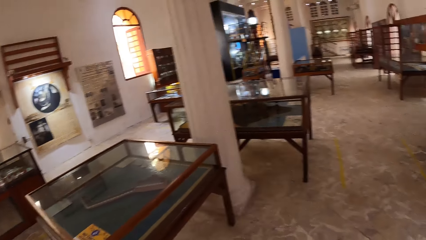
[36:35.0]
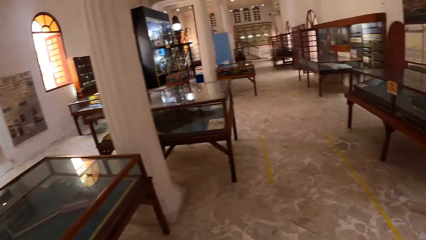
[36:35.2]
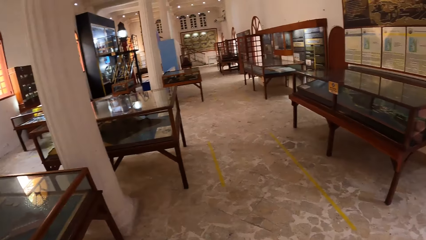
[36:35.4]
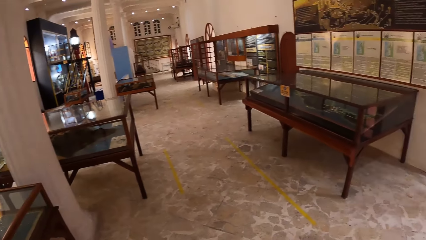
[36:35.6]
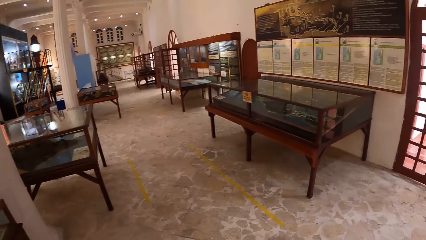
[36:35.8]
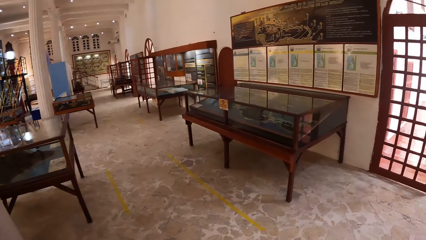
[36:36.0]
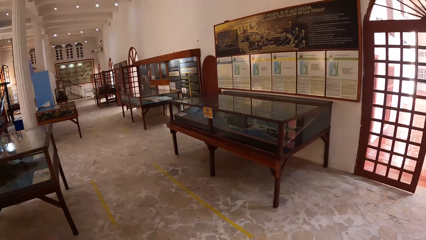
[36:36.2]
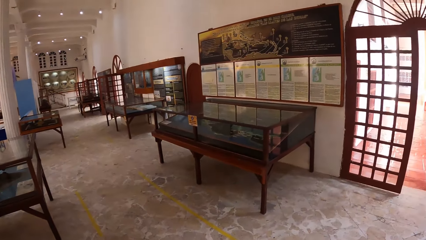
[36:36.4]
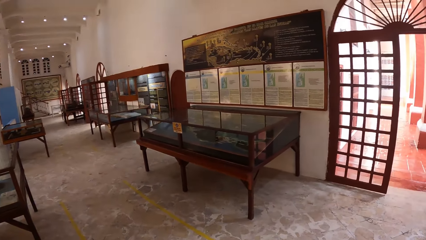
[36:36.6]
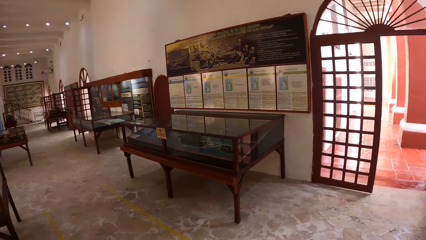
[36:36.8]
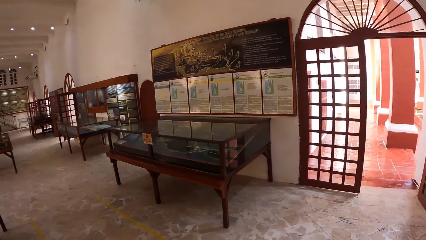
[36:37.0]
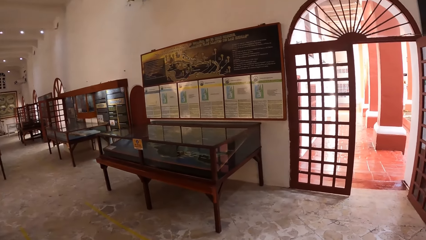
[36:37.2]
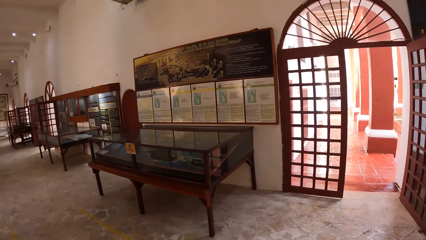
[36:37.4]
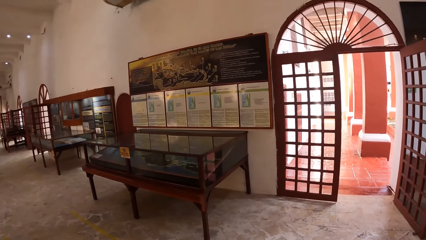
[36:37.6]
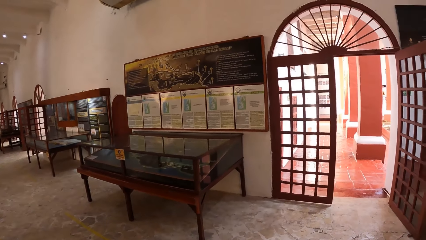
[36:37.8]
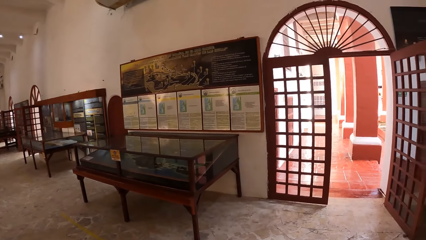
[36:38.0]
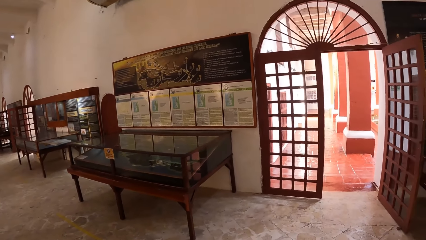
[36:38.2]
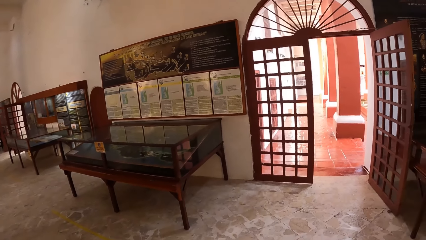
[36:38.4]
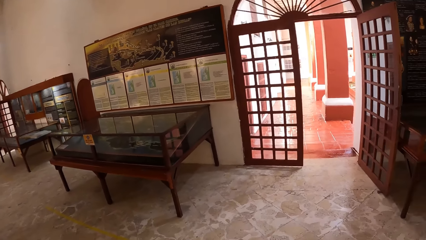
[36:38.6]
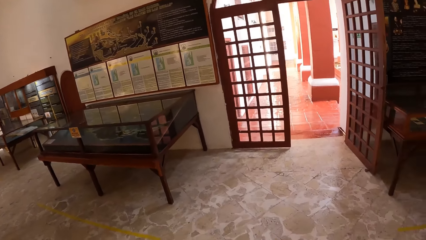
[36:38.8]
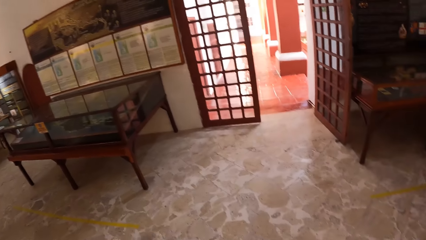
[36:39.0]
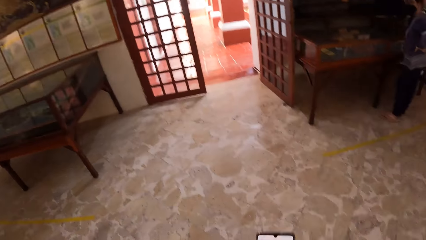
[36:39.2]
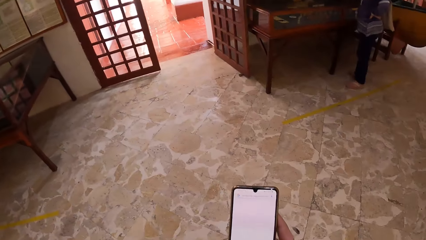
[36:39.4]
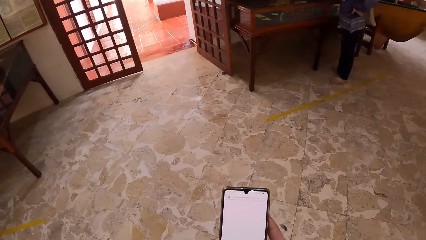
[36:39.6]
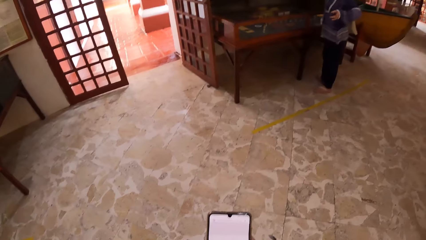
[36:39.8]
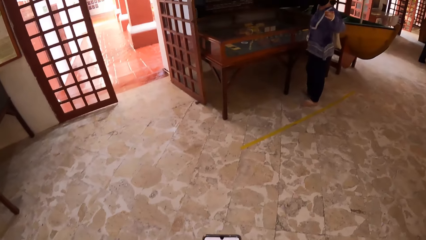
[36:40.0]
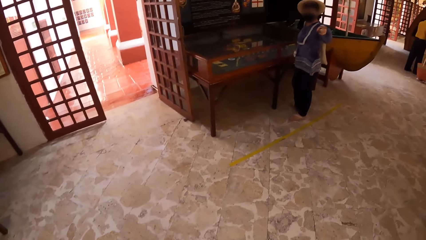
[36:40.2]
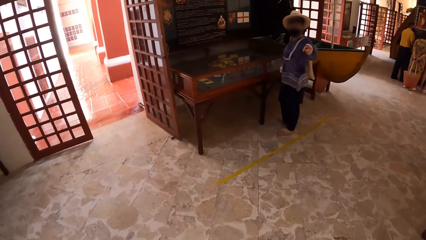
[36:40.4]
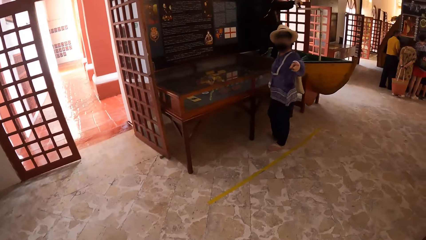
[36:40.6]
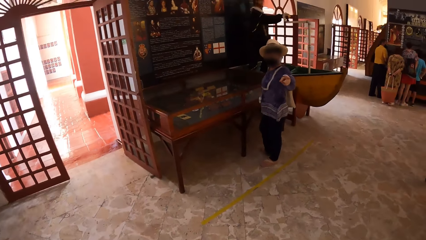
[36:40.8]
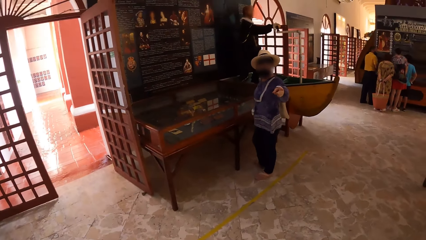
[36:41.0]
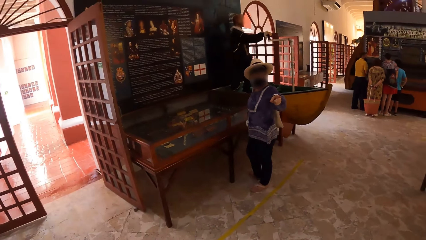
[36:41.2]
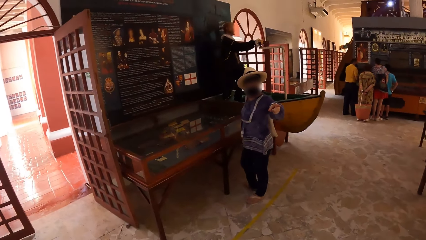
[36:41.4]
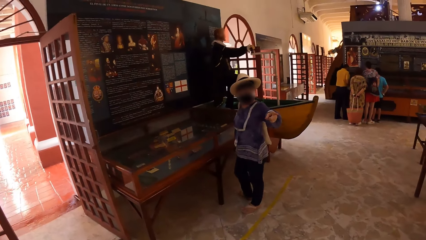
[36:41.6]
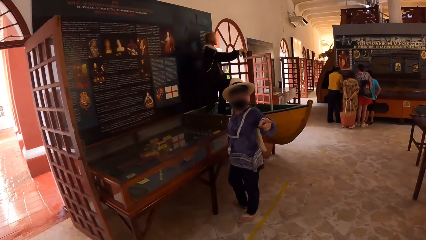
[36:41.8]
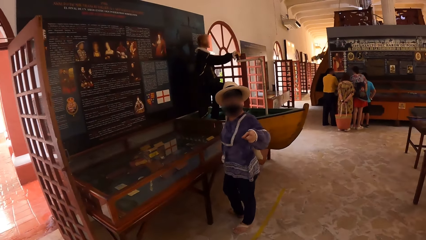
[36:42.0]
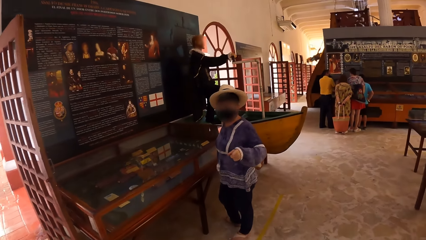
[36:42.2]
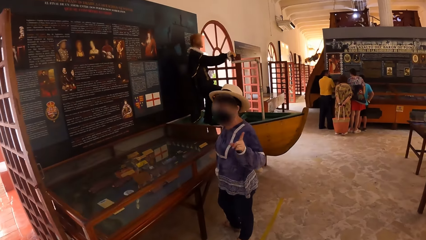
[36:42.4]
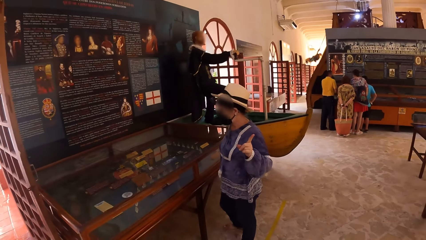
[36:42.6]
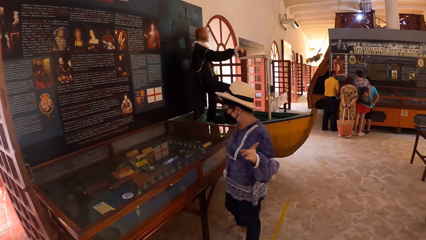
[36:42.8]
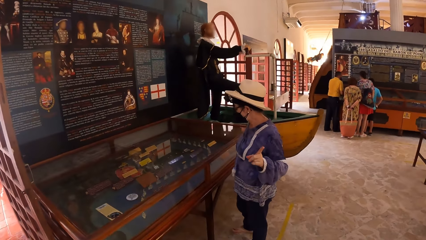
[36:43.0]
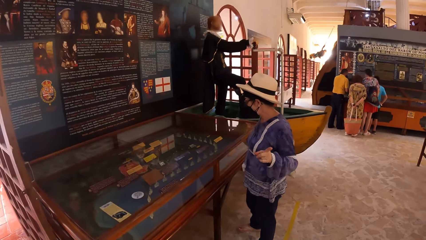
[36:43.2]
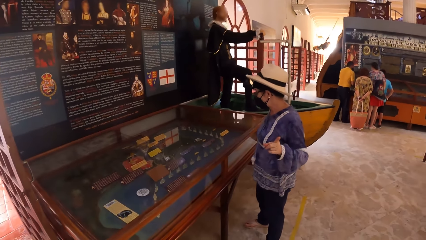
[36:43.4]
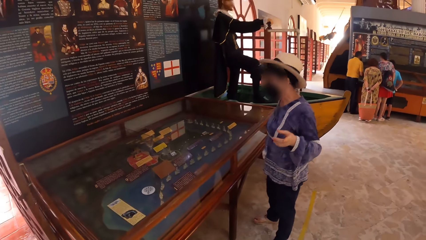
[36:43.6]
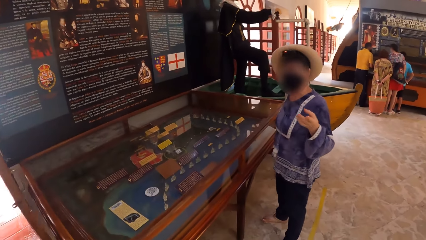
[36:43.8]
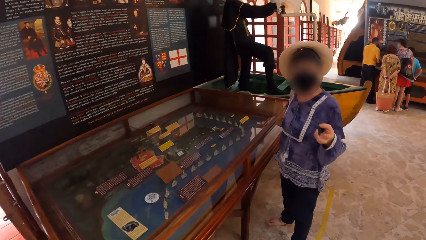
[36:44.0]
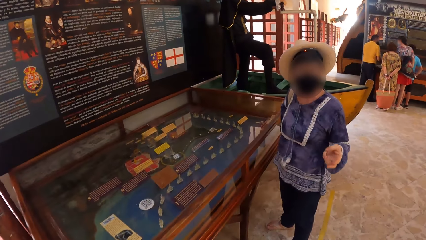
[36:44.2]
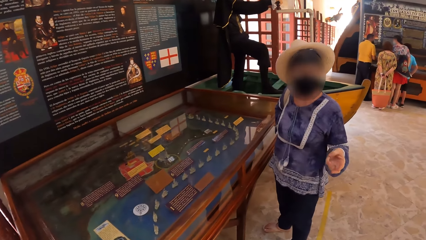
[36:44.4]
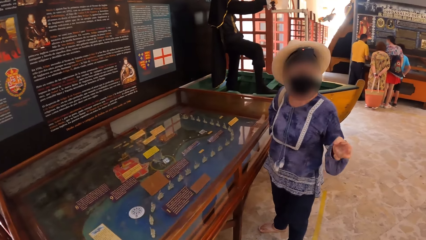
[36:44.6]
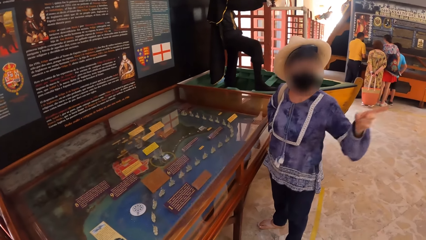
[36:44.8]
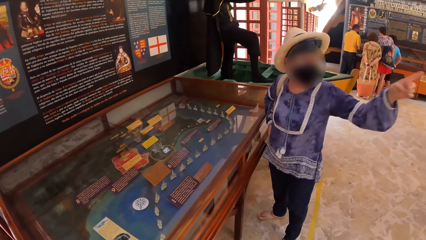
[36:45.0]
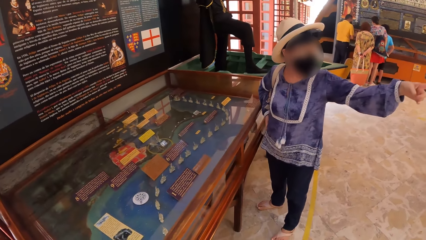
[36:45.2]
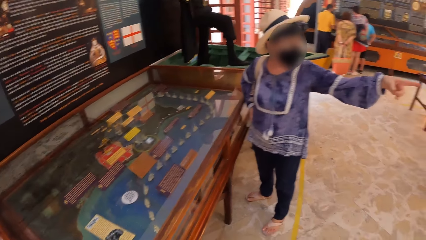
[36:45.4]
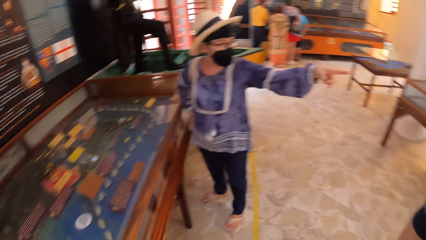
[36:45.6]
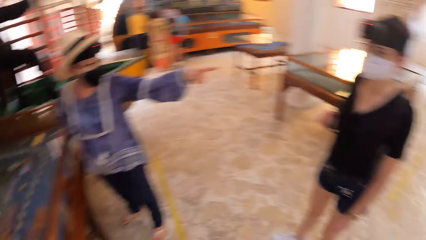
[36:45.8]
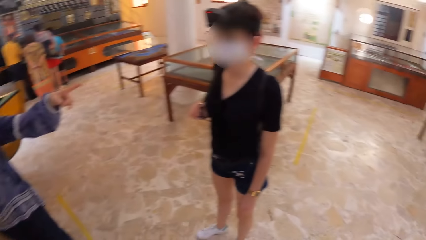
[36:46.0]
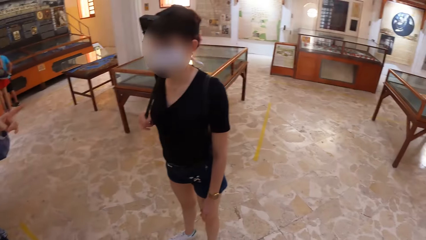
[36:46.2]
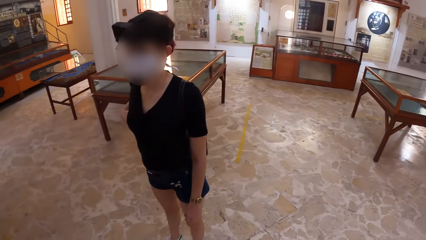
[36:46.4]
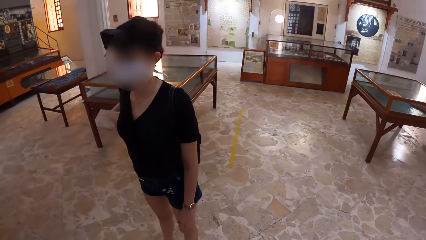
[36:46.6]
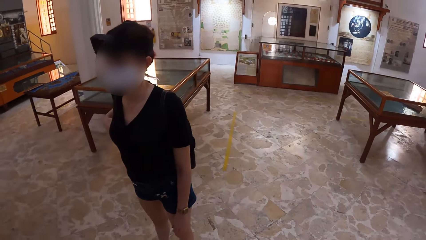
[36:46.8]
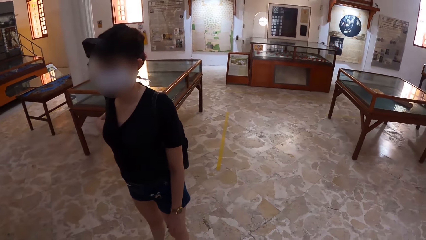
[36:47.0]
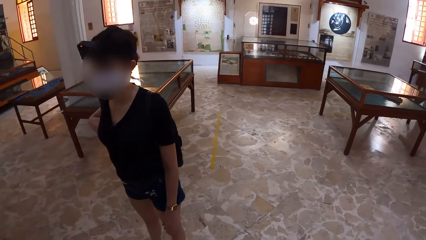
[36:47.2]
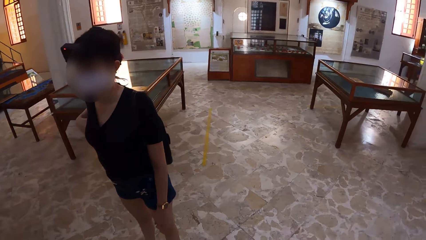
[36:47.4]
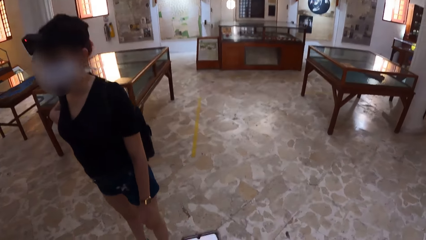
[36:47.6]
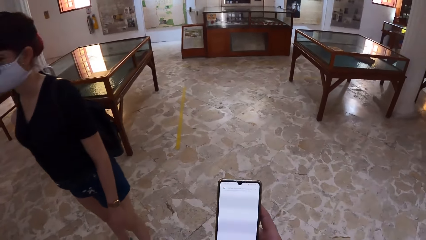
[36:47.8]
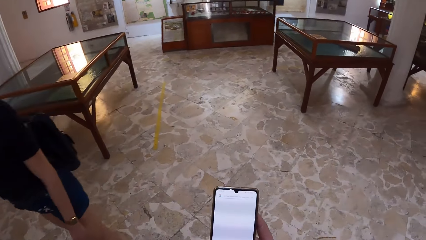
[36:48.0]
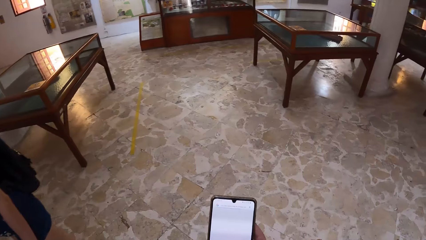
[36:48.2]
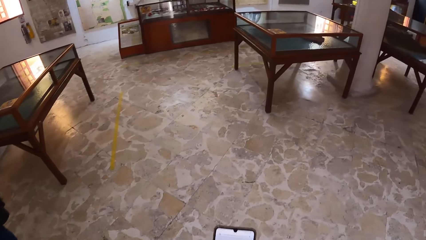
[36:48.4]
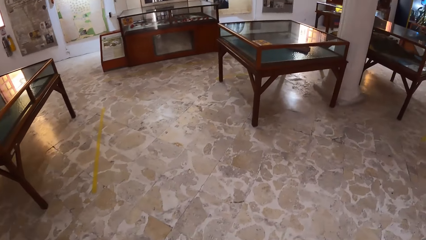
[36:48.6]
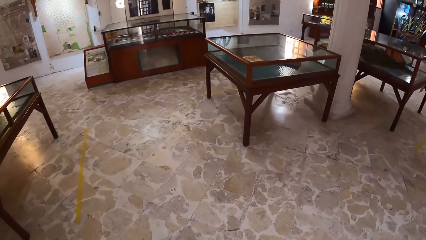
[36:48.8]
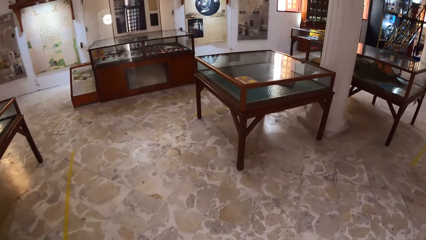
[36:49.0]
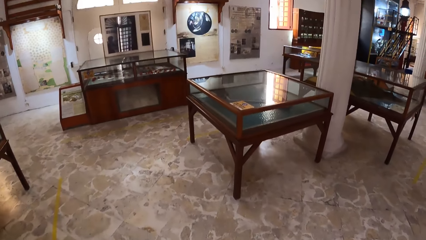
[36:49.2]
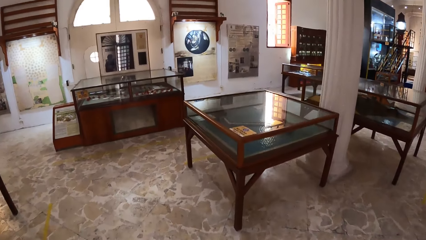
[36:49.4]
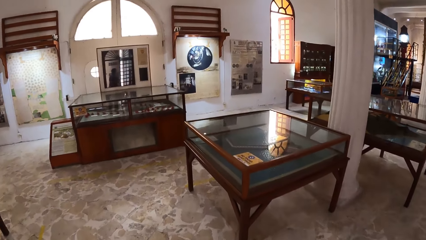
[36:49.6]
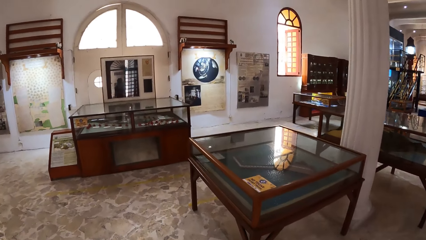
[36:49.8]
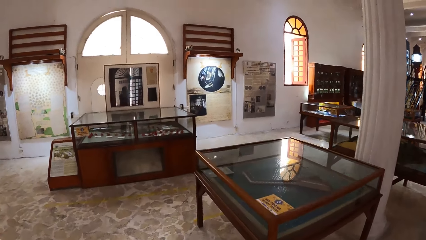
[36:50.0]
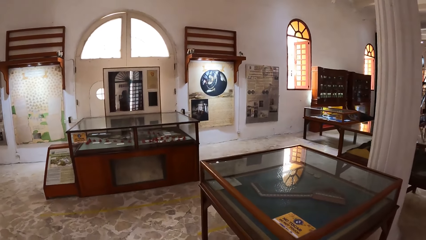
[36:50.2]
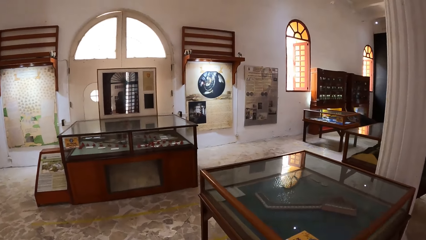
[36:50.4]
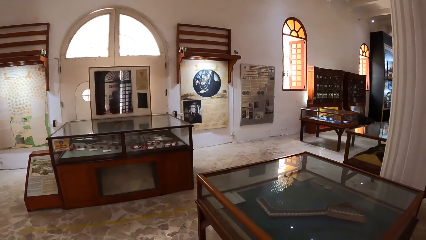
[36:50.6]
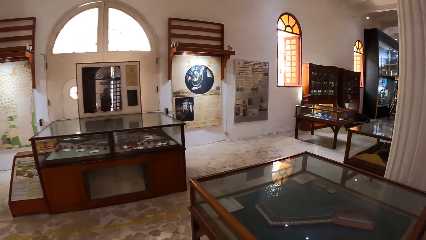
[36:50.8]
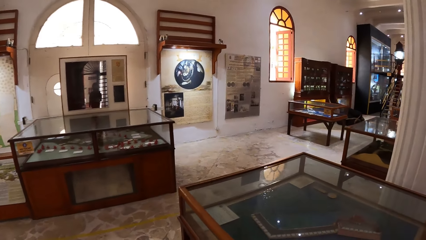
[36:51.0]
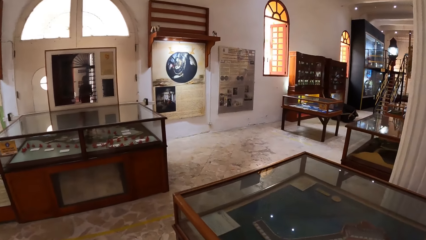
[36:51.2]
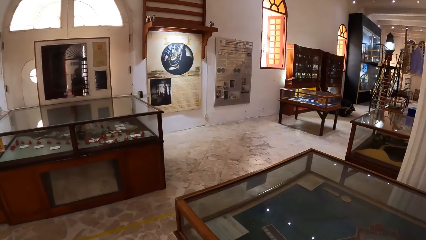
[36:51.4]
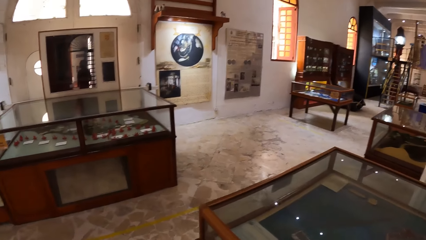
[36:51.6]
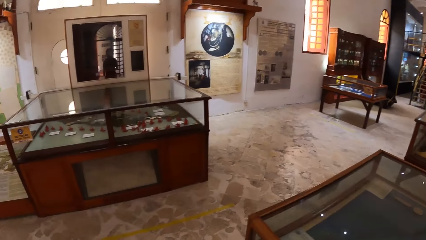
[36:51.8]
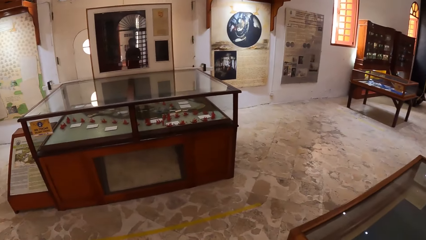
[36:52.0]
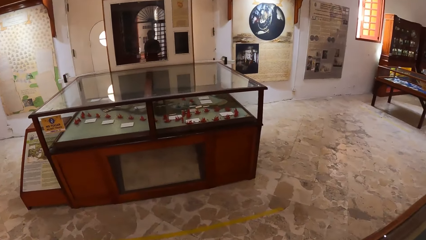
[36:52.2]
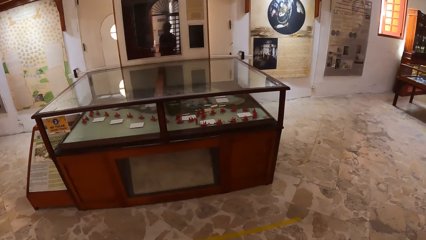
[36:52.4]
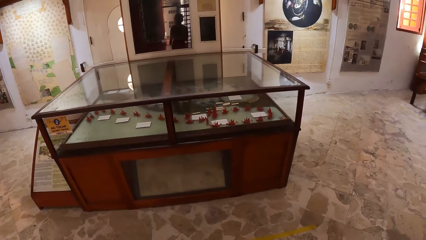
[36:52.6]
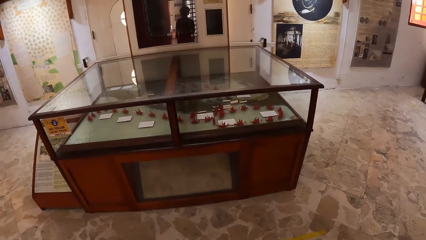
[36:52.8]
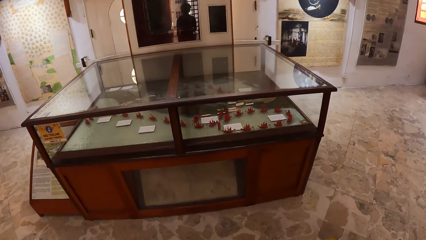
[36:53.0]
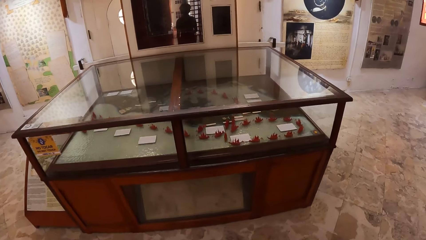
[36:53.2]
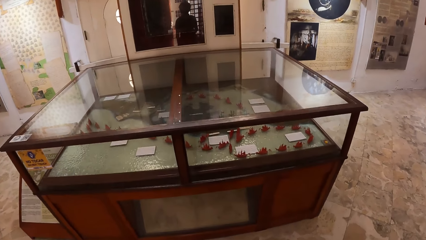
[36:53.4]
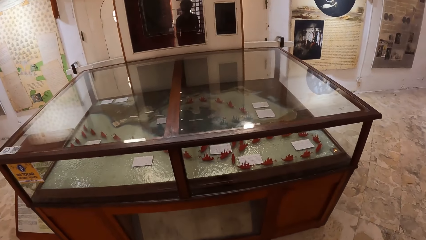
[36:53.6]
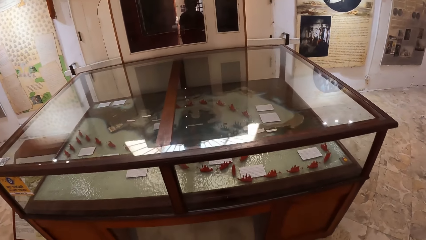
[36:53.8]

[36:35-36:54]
The camera wearer looks around. They interact with the woman and walk towards the woman. They walk towards an artifact in a show glass.
